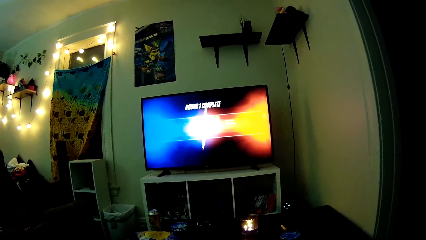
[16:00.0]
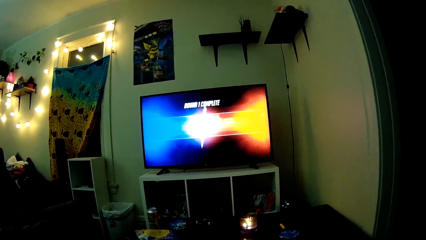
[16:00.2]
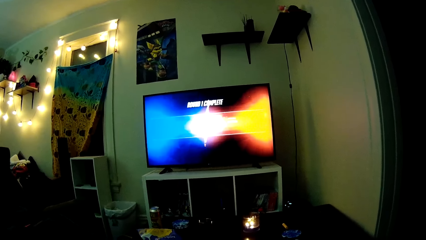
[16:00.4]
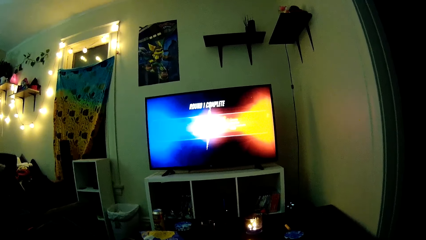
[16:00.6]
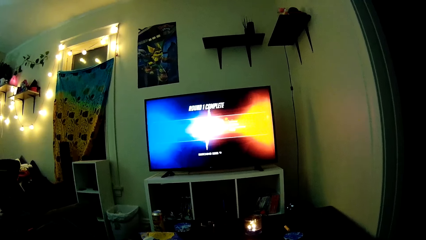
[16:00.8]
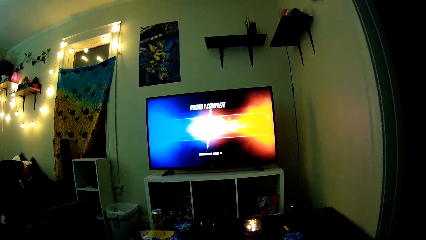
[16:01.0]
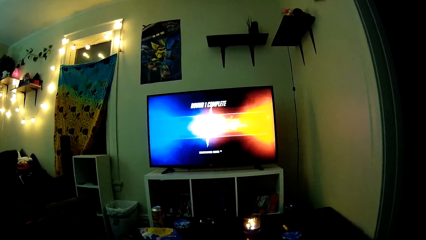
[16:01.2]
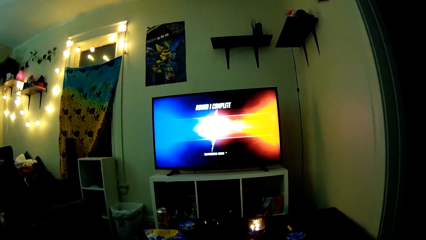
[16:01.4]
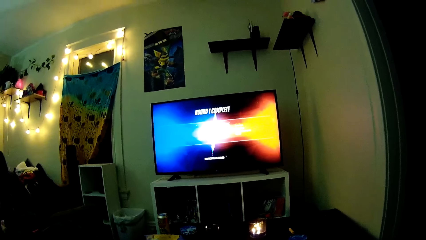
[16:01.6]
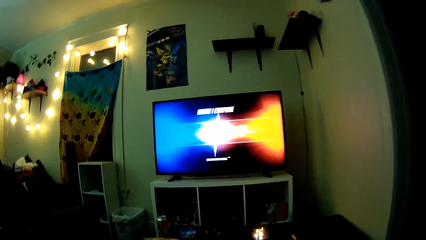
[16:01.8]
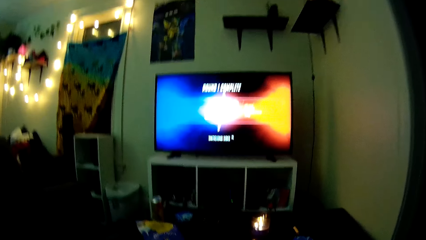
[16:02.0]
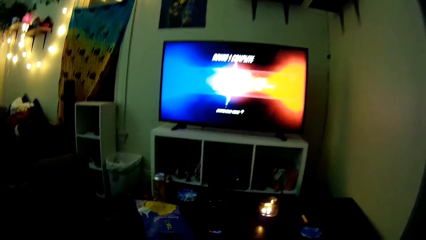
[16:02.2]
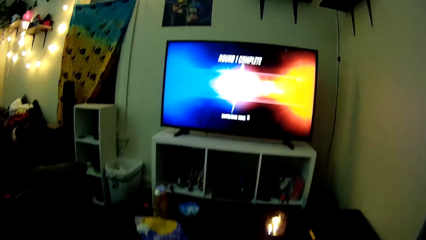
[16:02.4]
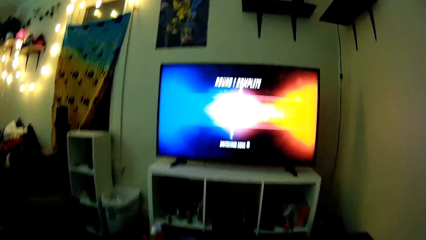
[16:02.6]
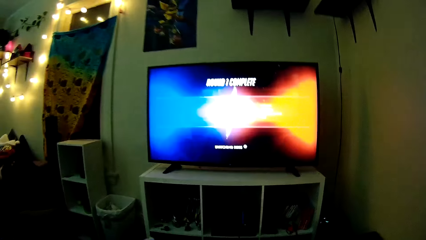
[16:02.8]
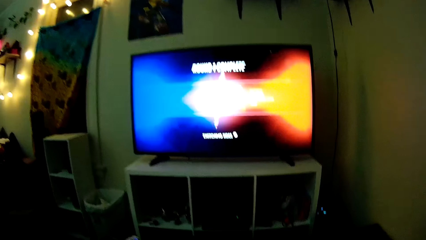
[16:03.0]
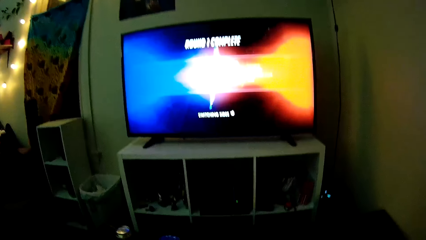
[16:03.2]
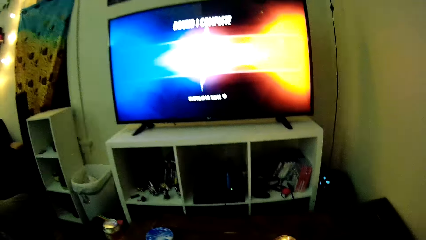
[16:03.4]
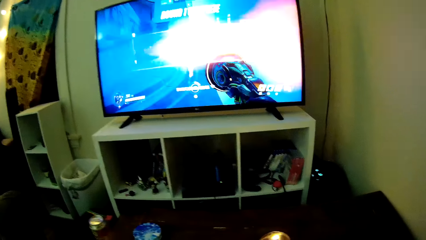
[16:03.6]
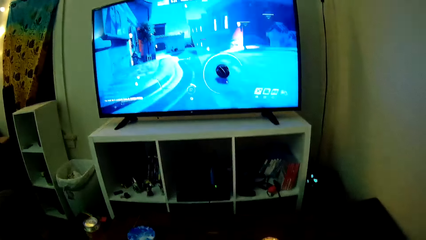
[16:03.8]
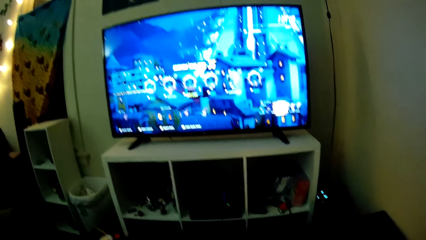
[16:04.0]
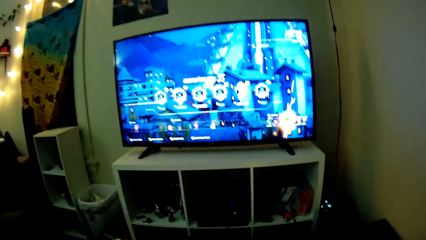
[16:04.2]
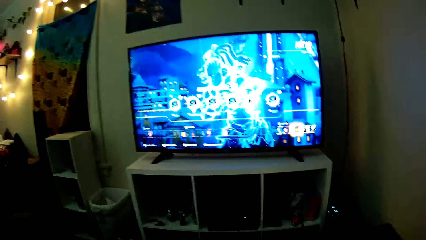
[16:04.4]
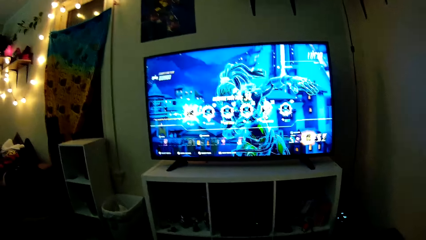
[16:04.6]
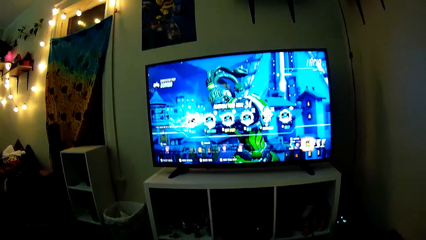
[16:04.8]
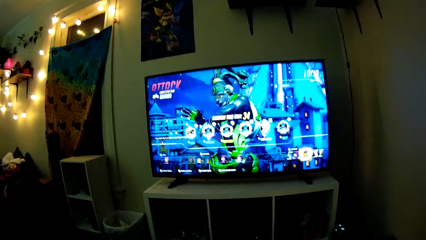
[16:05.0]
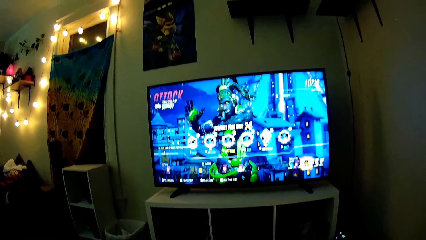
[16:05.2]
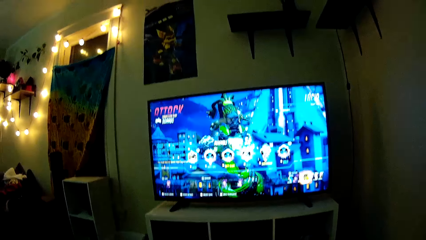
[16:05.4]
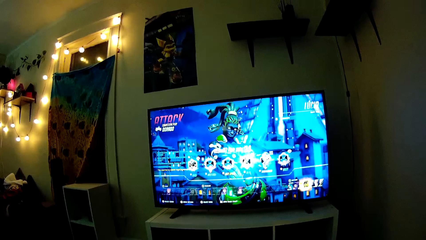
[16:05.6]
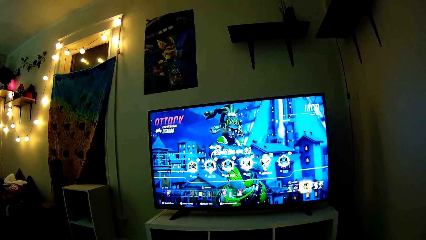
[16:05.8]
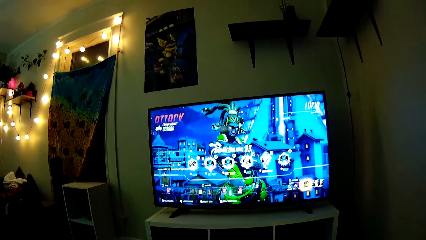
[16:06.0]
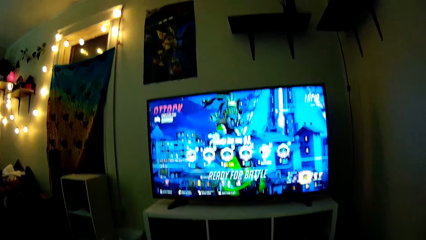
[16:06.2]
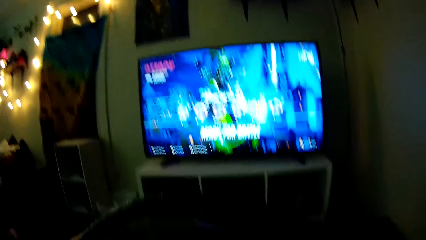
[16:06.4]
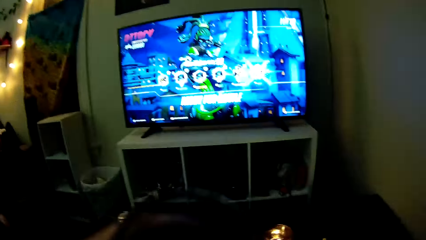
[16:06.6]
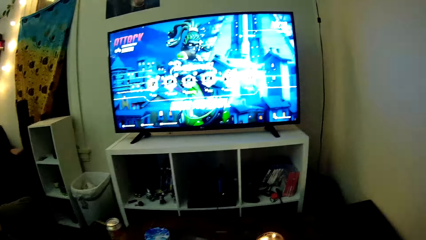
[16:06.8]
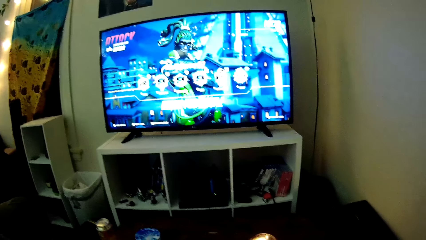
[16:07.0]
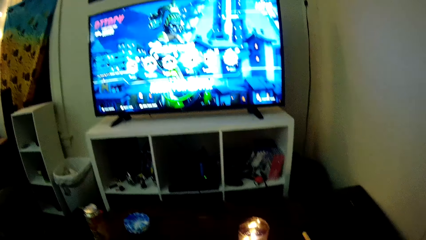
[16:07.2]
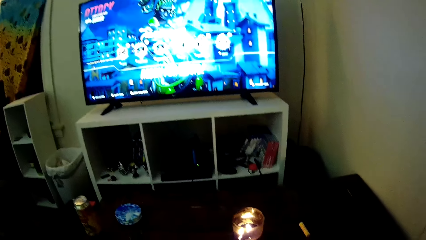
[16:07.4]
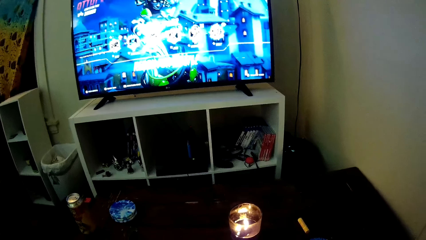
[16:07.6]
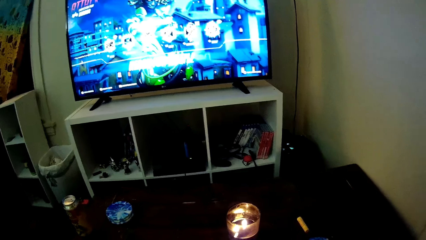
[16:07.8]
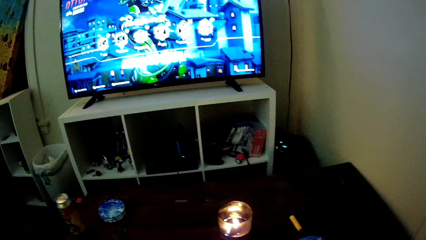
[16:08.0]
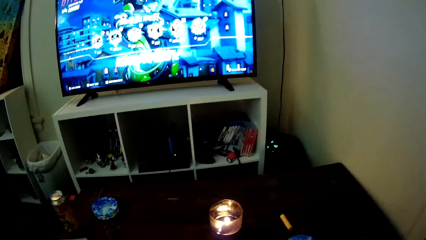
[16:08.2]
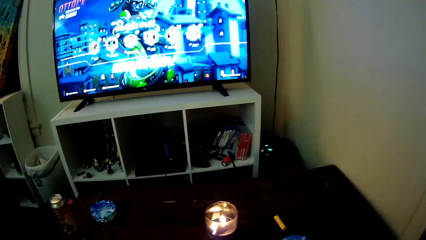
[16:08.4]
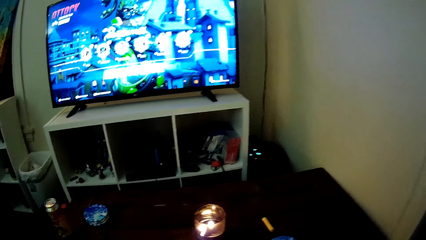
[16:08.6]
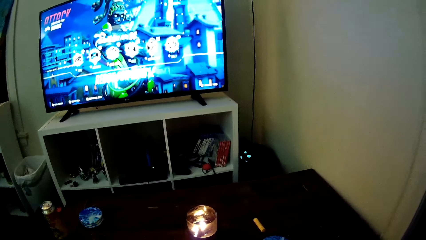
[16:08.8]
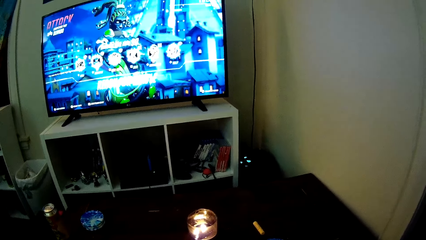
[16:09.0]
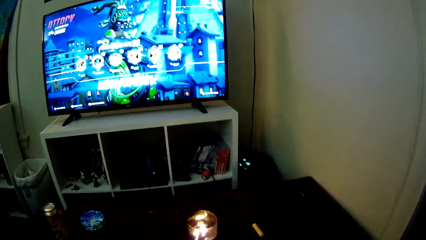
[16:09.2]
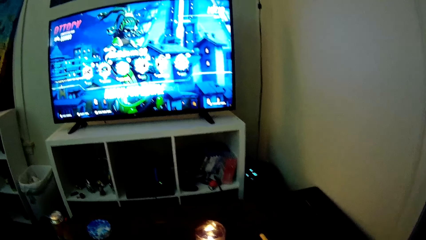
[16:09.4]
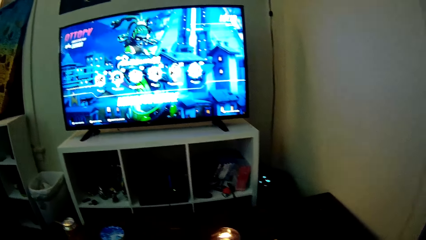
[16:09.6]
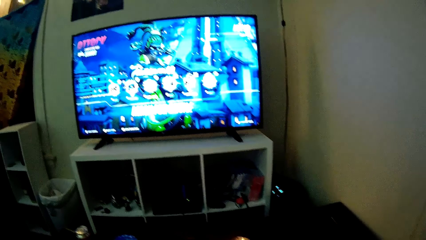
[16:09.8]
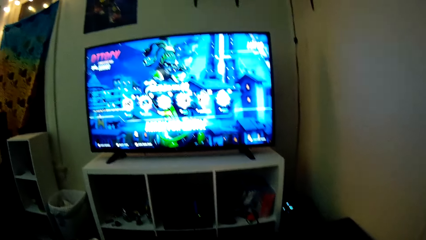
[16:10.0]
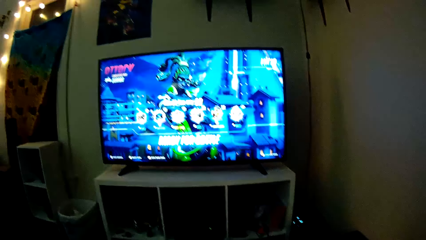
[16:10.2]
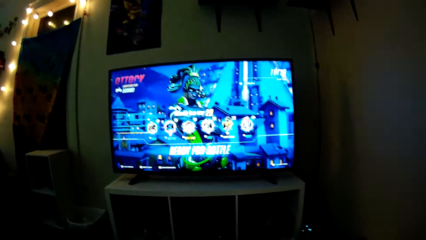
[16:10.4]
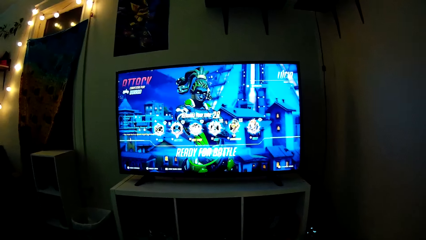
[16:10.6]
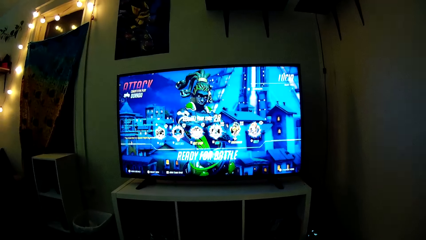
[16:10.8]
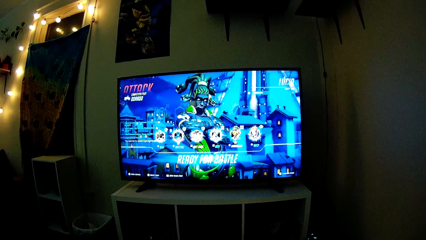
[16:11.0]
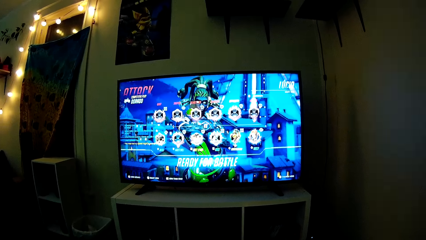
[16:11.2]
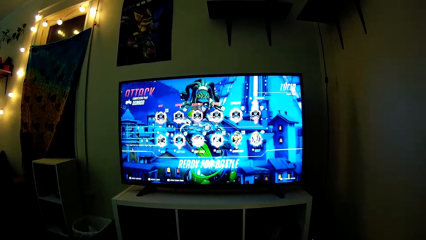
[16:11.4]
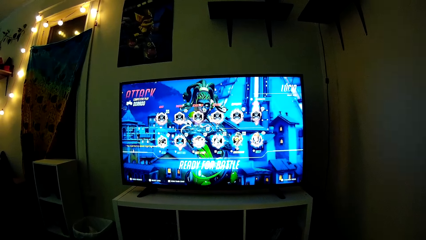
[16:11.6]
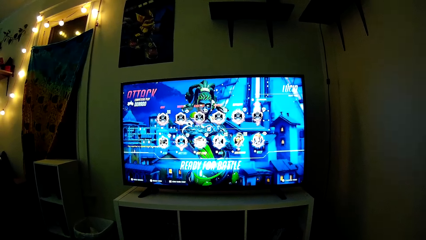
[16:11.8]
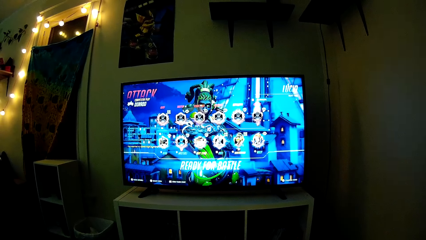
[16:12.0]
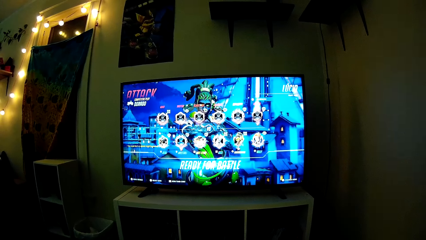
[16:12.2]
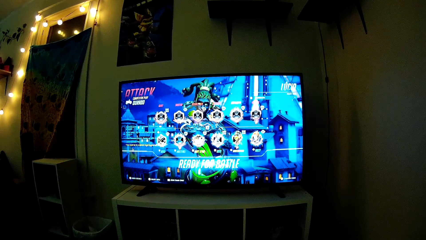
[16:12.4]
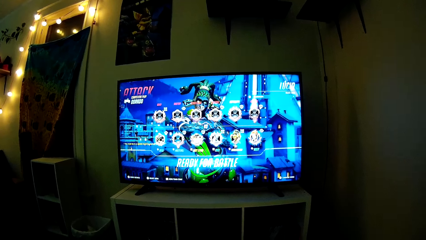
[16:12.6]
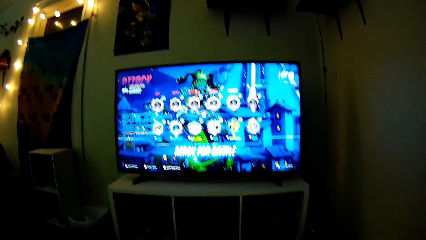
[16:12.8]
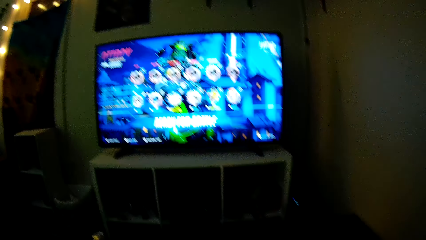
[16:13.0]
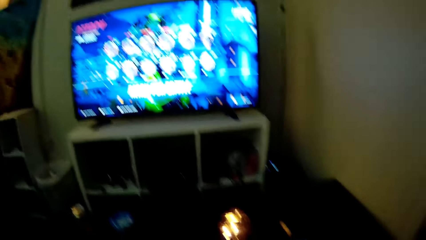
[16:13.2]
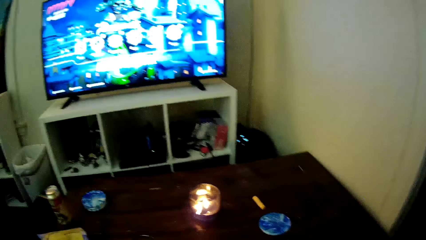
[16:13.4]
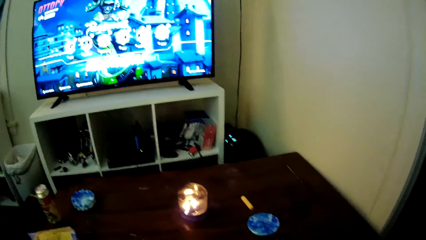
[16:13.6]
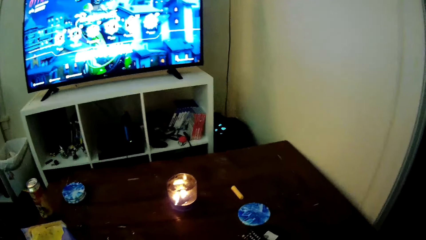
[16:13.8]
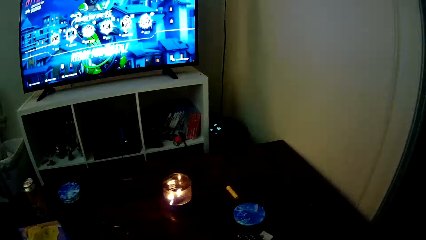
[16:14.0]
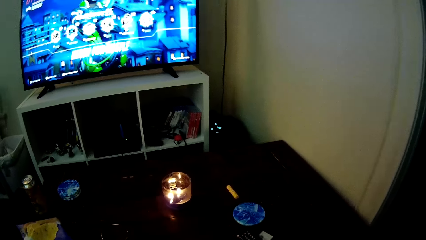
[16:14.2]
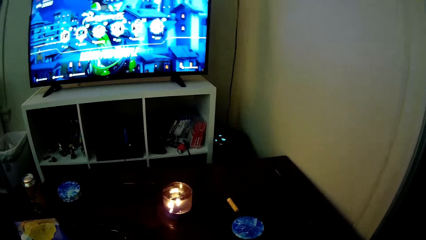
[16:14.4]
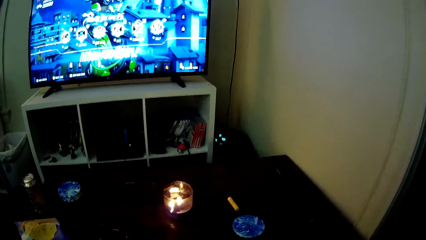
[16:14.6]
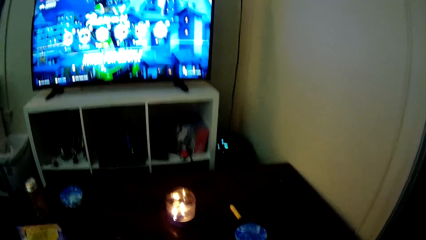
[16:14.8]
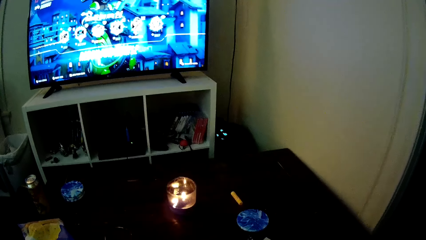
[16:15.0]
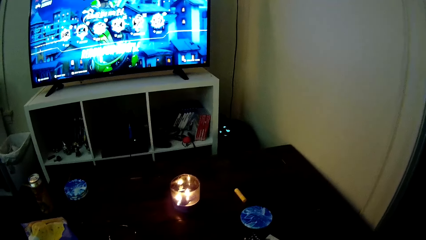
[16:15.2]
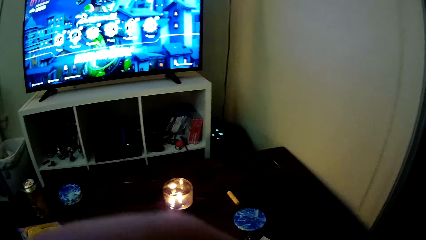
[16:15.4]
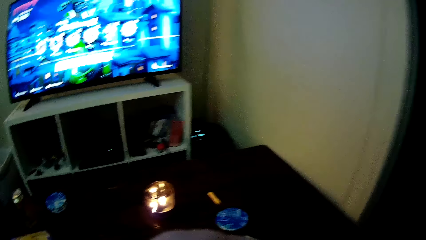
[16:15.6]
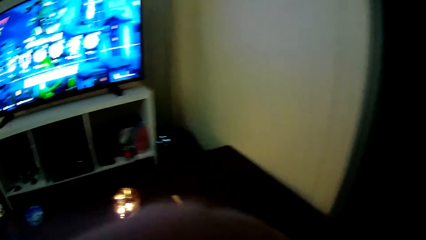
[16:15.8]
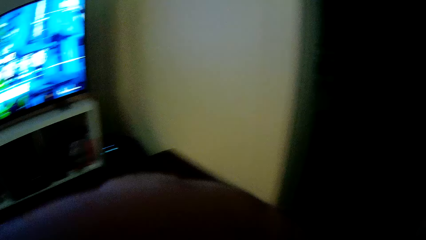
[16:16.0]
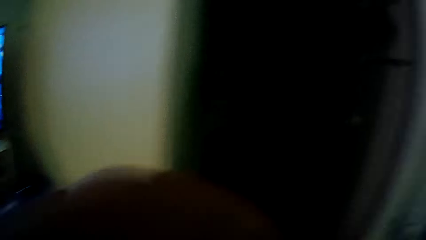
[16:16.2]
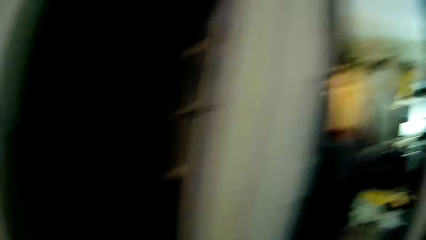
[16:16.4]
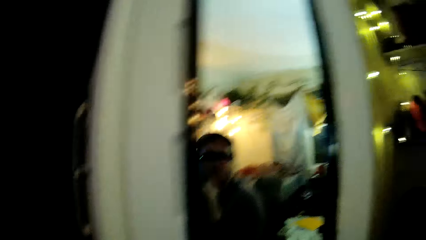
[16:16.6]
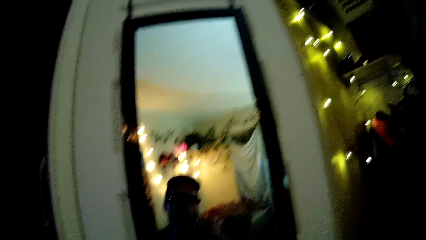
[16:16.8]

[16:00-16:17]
The camera wearer looks around. They play a video game. They look around.
